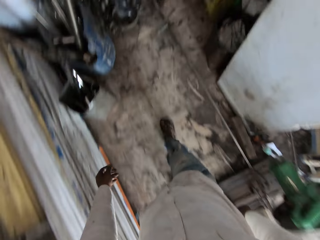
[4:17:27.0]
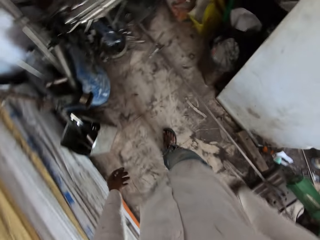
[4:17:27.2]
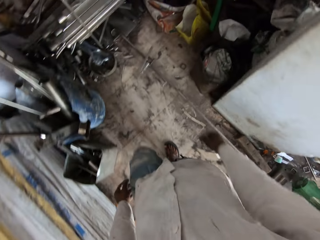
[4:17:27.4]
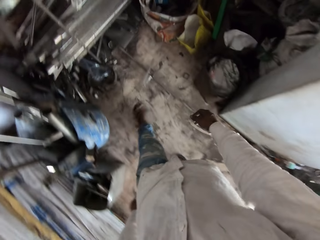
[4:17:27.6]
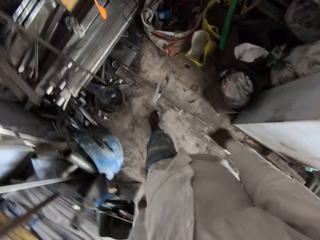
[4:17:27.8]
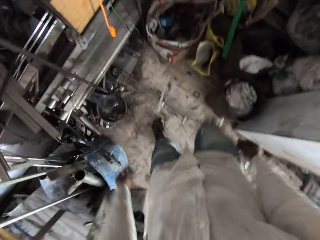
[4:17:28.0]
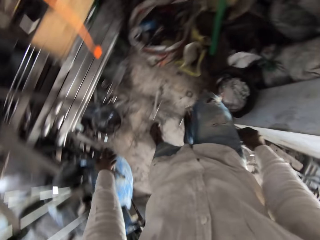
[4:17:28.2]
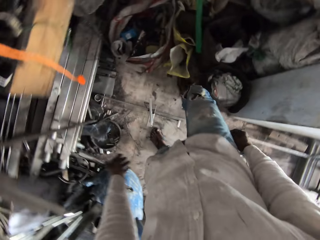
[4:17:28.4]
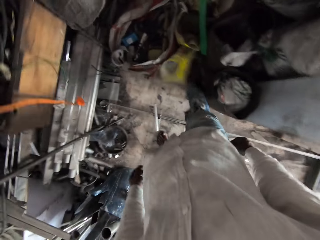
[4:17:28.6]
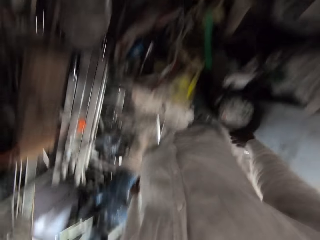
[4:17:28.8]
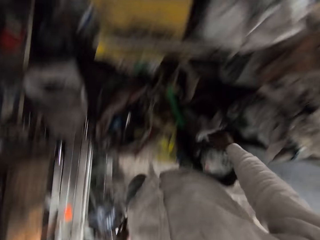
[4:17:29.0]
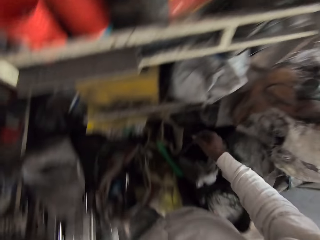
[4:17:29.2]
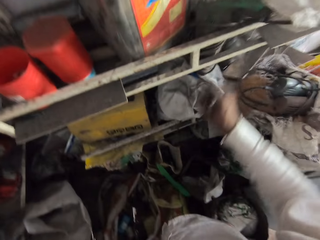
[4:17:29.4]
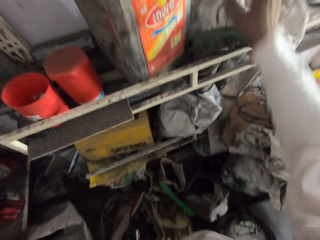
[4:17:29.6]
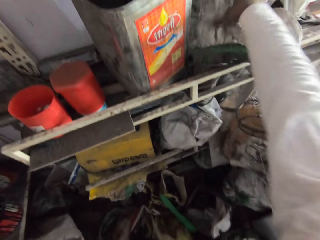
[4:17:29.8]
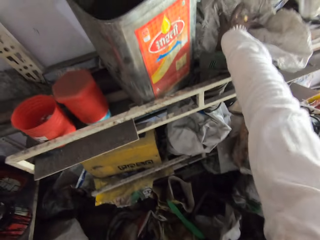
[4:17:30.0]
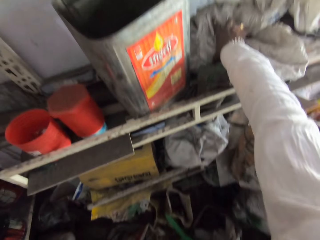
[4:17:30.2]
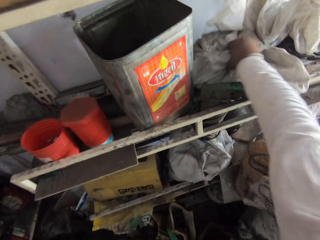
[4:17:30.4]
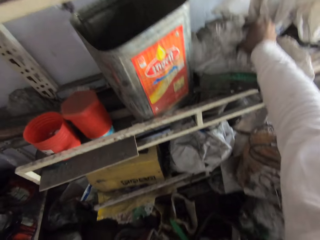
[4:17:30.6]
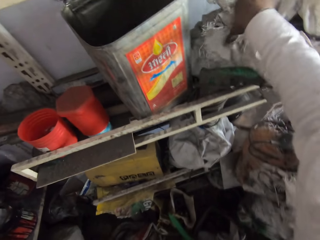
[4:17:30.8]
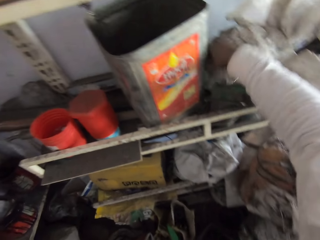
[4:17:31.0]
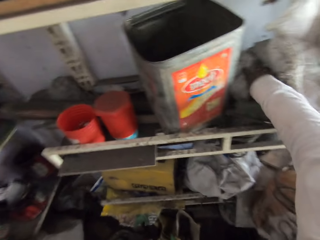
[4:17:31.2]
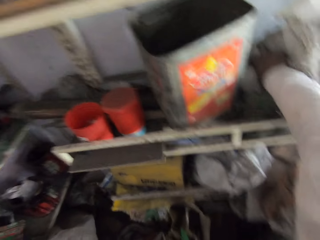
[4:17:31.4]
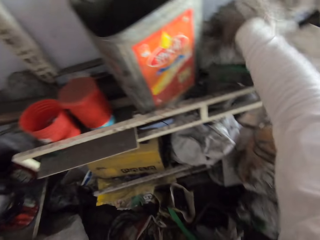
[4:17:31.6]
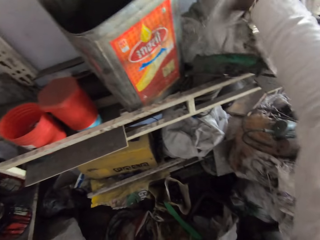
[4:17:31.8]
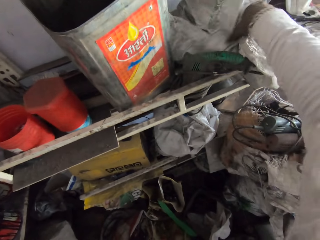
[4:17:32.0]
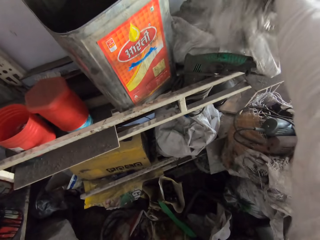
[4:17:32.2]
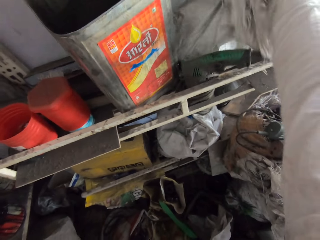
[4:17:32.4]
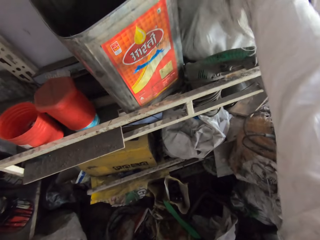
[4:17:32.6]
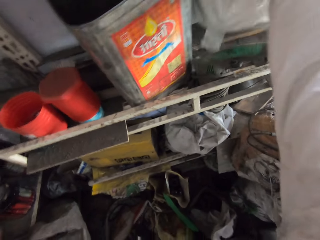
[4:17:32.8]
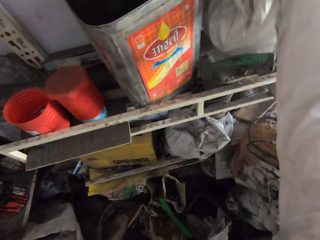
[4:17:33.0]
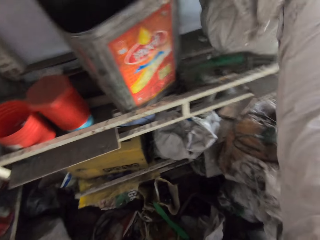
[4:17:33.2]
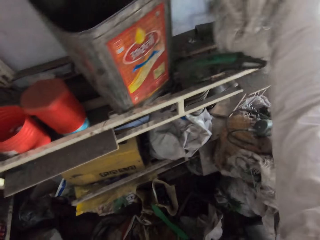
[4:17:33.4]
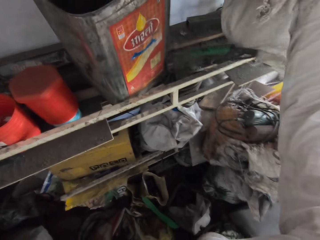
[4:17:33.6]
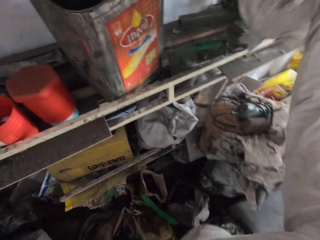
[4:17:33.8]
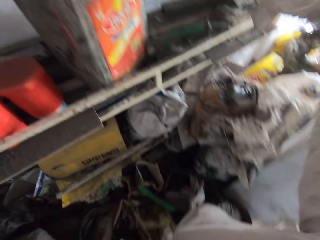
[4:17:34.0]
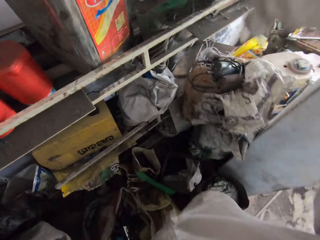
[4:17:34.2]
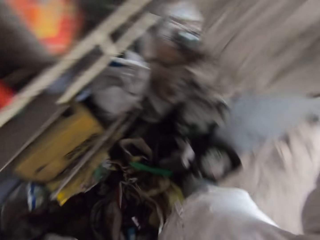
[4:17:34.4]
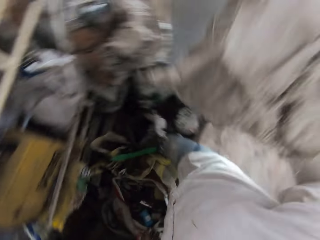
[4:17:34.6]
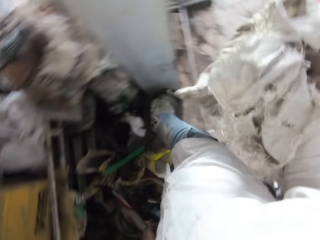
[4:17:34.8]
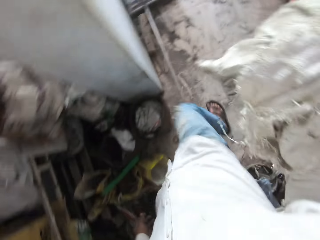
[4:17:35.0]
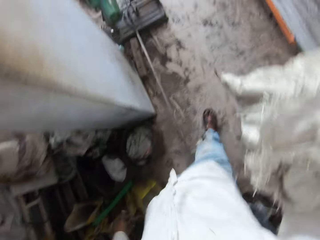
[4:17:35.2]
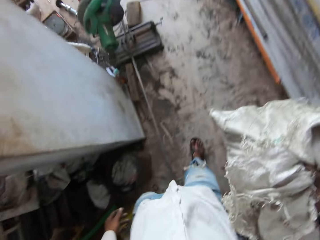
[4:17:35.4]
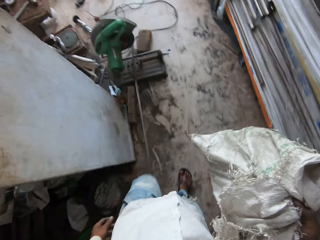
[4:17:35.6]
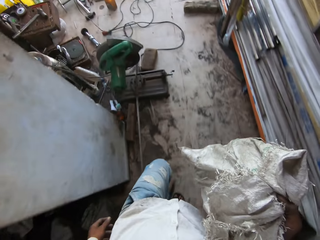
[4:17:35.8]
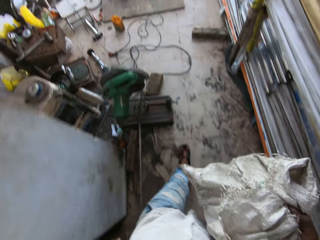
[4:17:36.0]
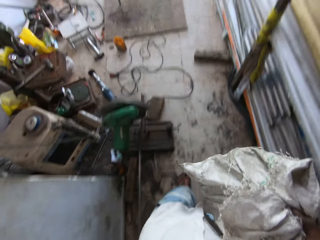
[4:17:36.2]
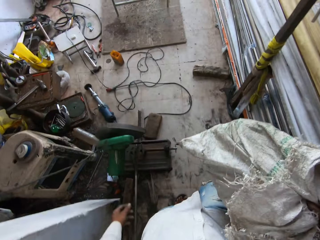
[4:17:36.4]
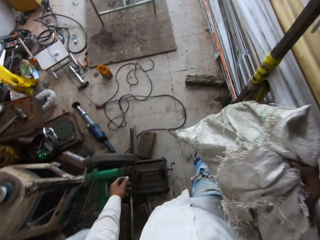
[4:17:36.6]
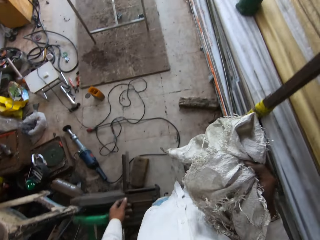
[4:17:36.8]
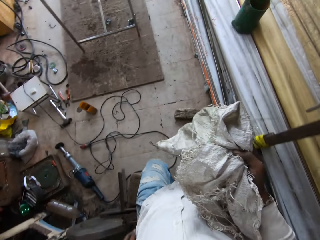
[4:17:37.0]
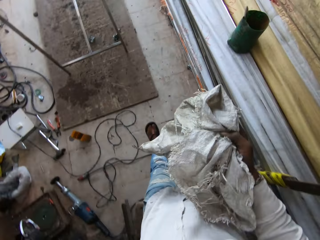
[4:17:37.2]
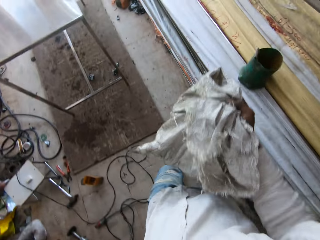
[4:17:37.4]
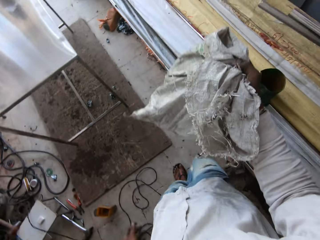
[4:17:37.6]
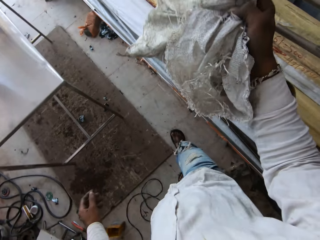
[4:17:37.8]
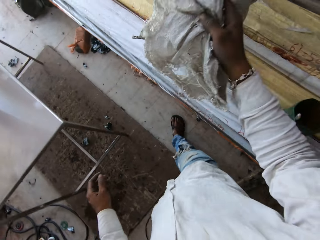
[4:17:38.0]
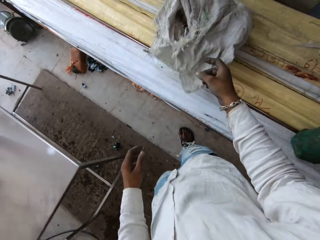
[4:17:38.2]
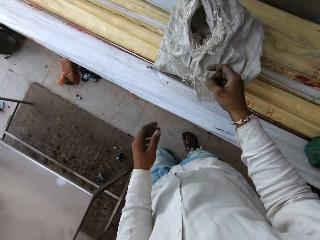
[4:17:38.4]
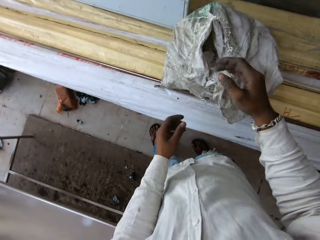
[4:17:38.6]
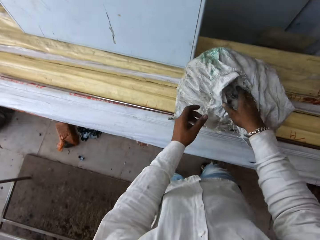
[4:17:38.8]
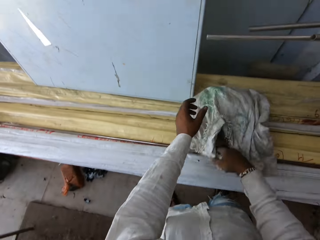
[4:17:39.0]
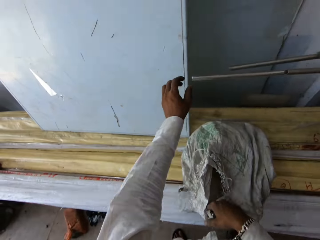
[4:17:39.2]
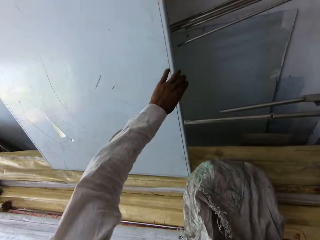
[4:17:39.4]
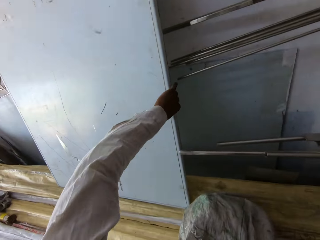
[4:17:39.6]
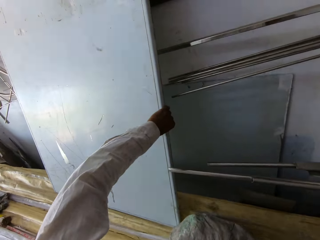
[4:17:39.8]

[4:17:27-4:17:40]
The camera wearer walks. They kick a polythene bag. They touch a sack on the shelf. They lift the sack from the shelf. They walk around the room. They put the sack on wood.

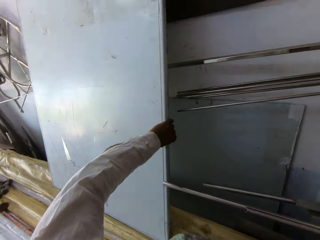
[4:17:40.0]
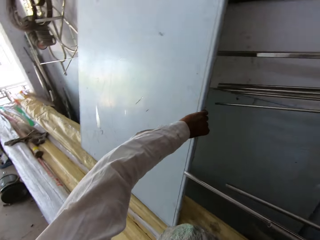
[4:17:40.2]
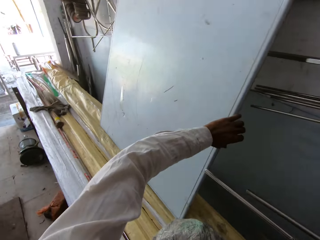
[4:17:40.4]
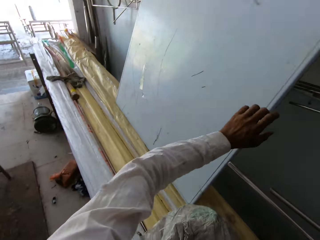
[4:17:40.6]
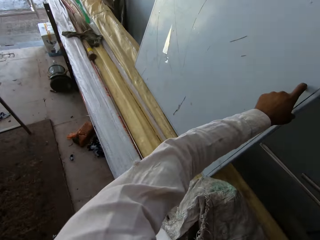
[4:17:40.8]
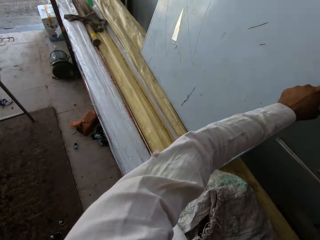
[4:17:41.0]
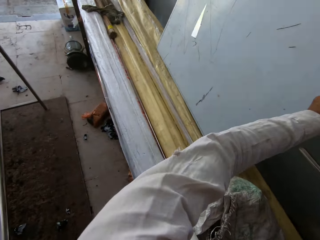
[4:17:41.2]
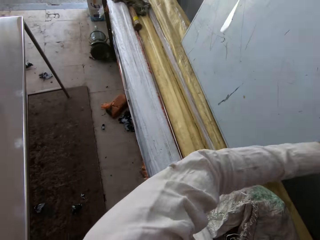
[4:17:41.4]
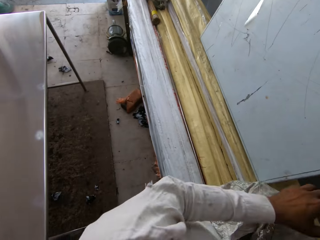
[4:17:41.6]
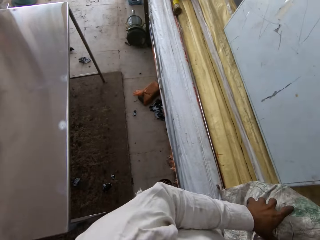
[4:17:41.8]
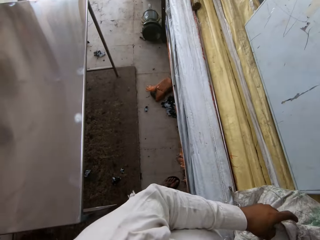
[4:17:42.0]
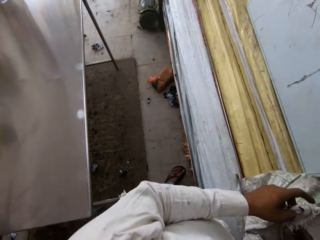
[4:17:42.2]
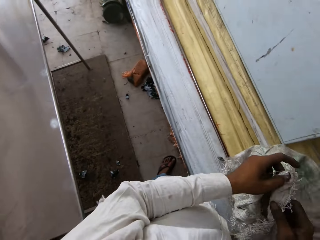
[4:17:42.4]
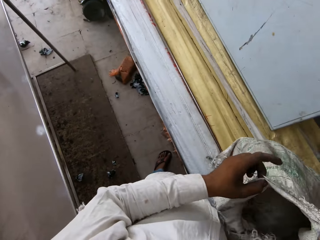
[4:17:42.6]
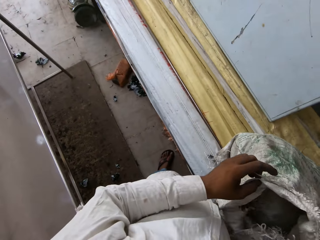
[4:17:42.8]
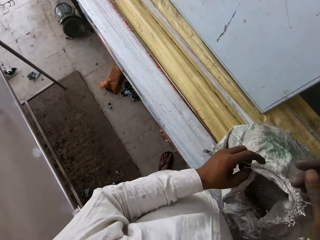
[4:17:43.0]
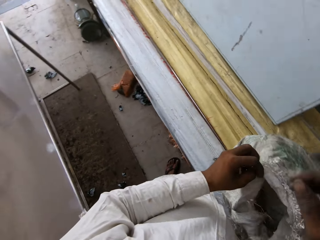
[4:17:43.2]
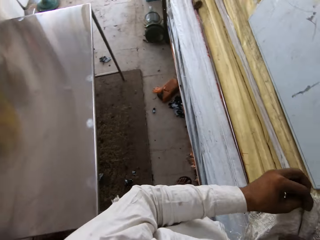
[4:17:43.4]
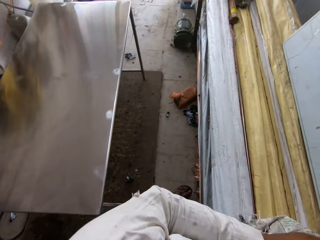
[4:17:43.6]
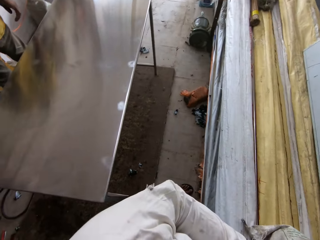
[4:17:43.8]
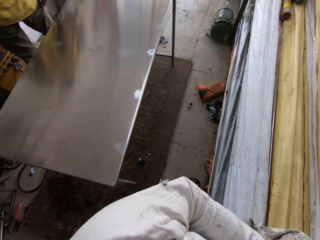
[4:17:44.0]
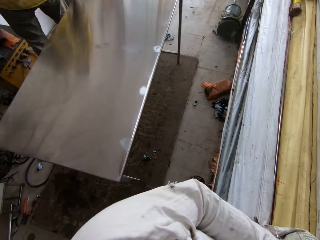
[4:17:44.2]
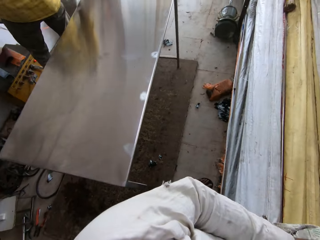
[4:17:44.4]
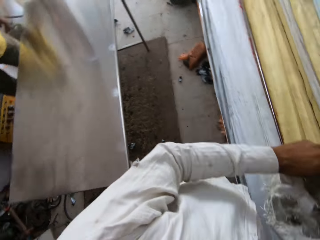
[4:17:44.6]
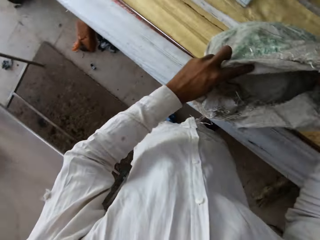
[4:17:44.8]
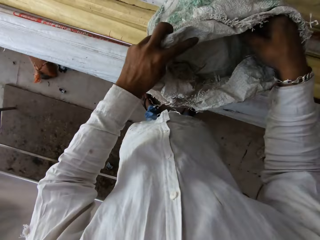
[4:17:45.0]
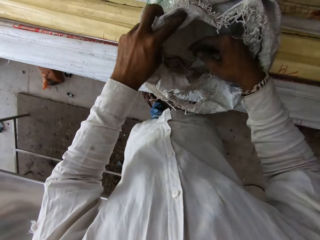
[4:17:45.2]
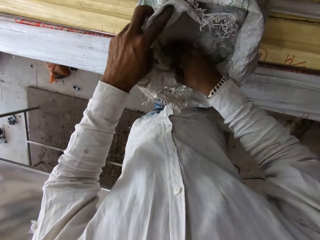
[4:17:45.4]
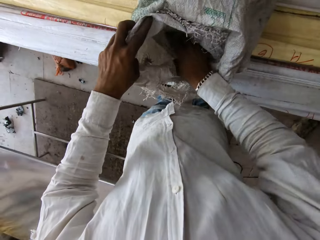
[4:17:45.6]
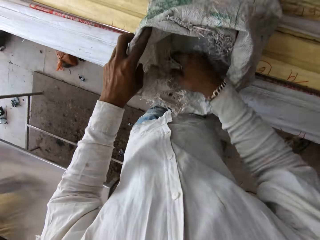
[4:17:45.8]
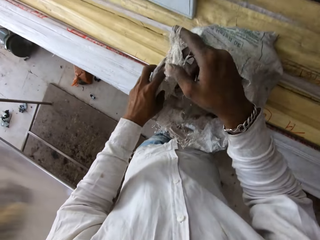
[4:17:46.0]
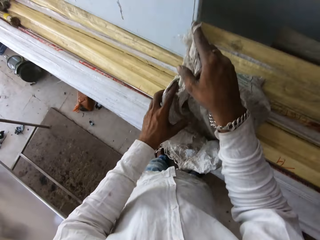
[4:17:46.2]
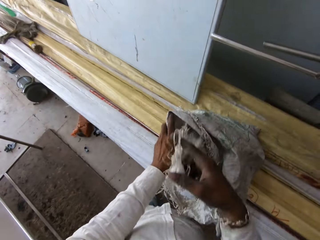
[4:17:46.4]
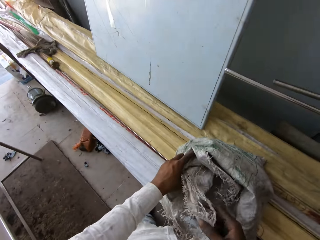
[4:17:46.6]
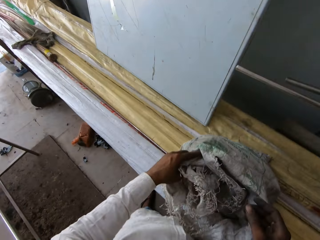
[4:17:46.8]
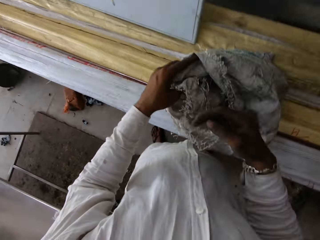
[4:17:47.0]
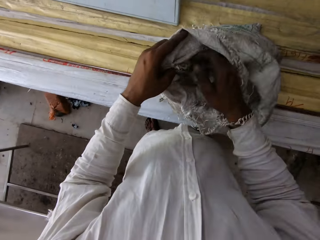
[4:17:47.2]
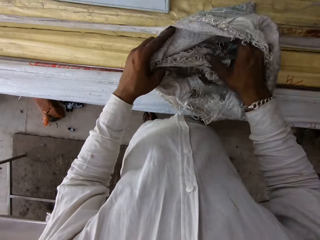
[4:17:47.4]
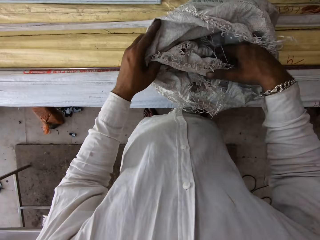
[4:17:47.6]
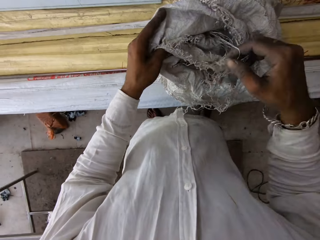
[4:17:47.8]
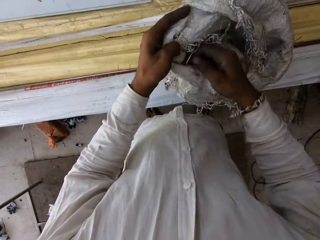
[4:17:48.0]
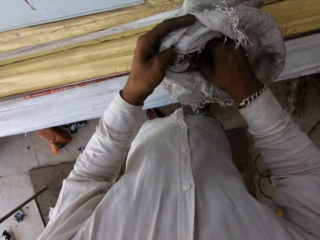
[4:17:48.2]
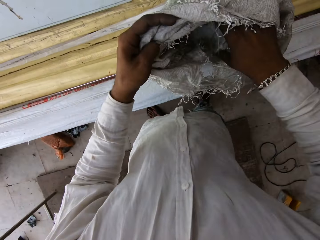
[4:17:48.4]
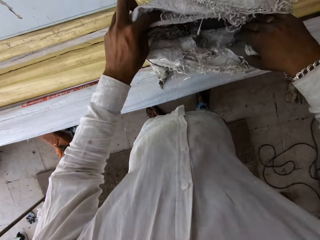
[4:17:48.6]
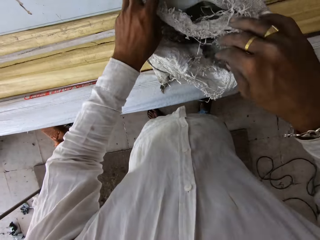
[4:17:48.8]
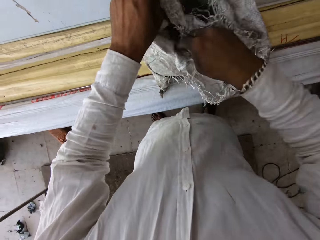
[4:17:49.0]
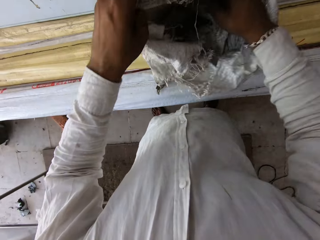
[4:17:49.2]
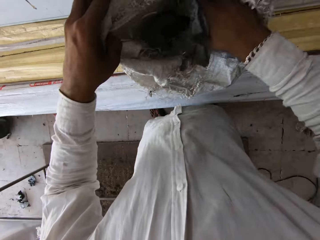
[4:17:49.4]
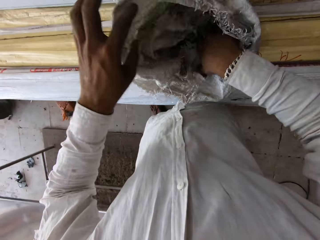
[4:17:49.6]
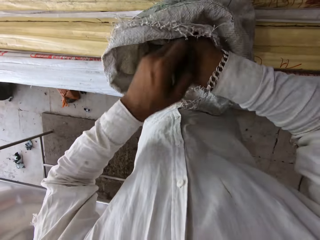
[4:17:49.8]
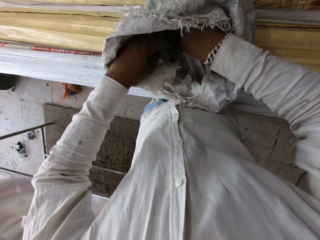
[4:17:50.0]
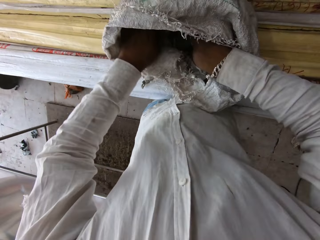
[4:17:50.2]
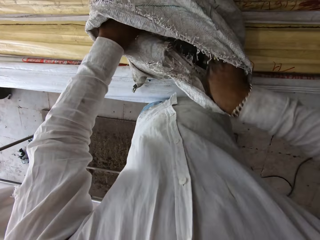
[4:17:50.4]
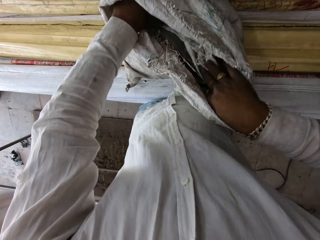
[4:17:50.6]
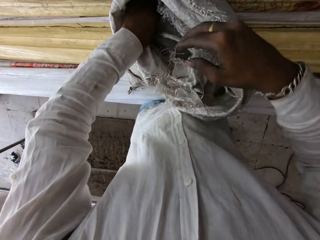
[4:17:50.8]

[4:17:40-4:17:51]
The camera wearer touches a table top. They talk to a person and release the table top. They drop the sack. They hold the sack and open the sack. They look around the room.
